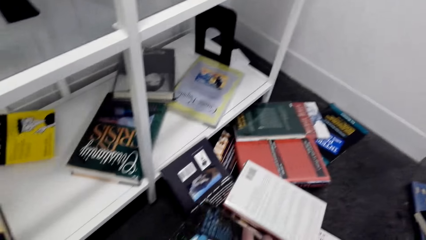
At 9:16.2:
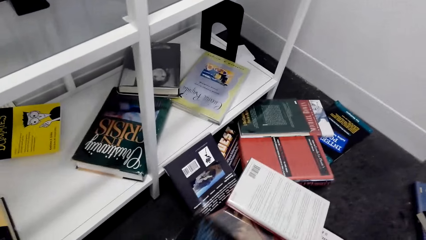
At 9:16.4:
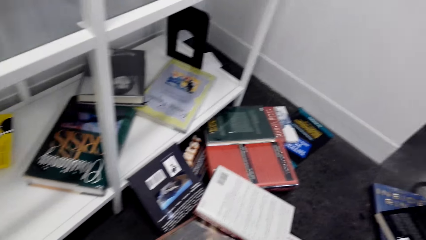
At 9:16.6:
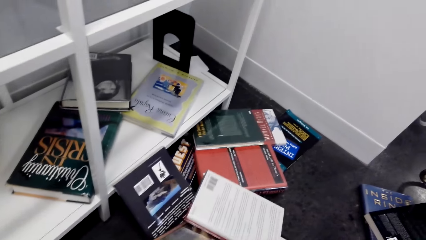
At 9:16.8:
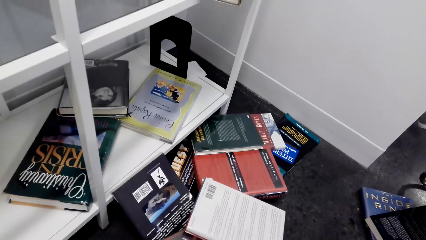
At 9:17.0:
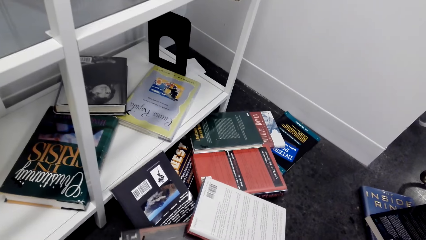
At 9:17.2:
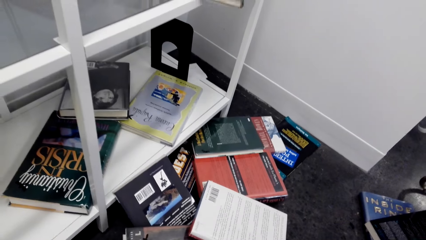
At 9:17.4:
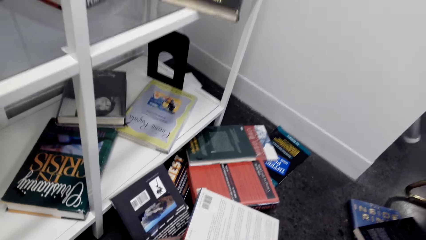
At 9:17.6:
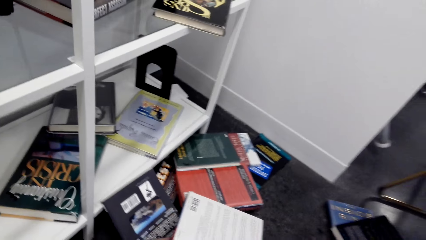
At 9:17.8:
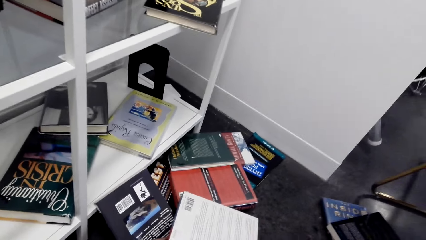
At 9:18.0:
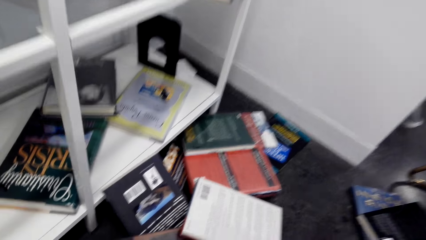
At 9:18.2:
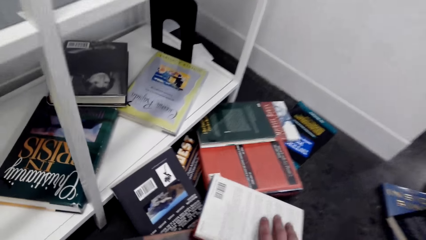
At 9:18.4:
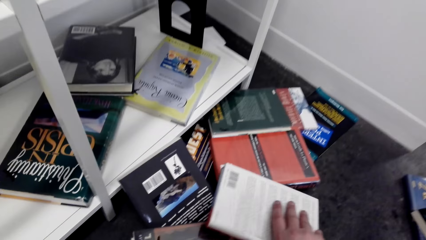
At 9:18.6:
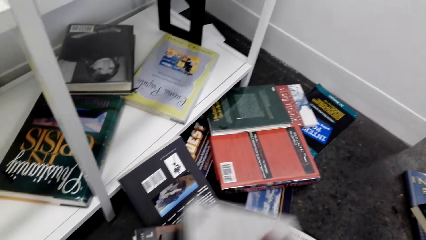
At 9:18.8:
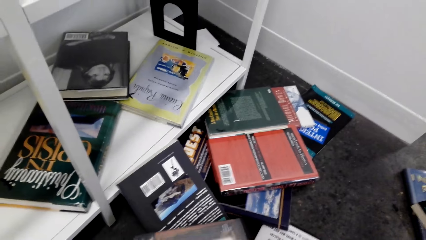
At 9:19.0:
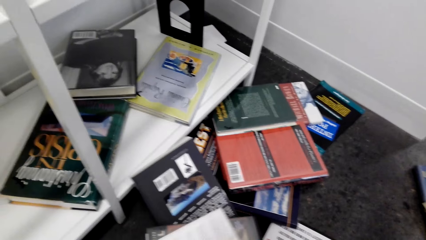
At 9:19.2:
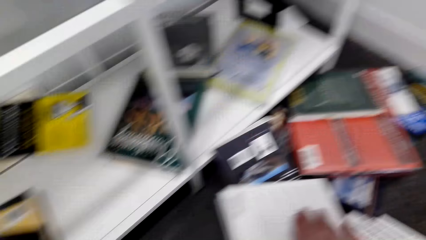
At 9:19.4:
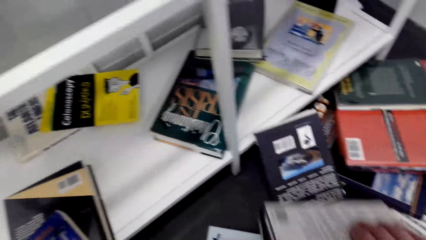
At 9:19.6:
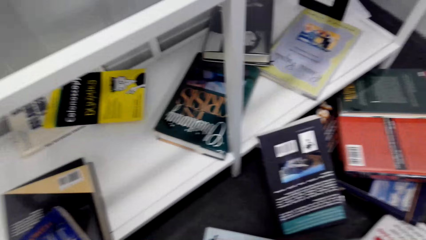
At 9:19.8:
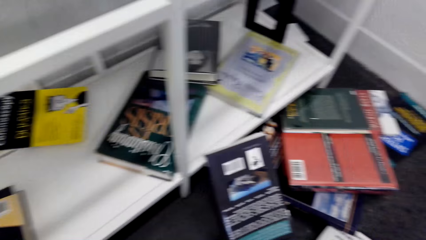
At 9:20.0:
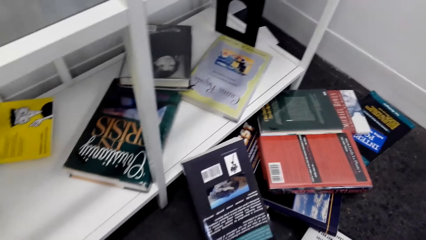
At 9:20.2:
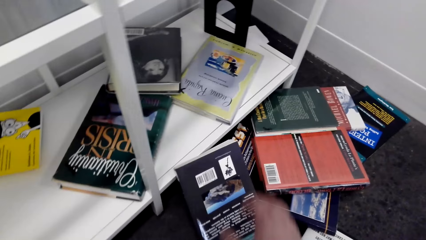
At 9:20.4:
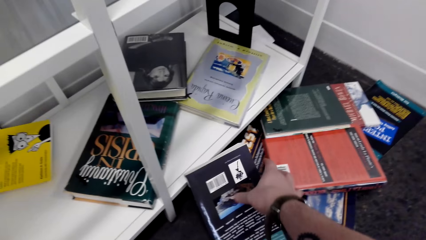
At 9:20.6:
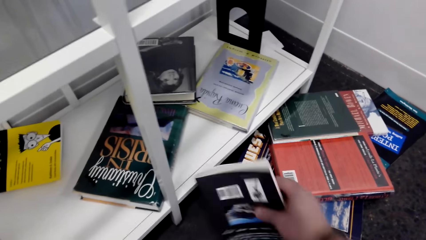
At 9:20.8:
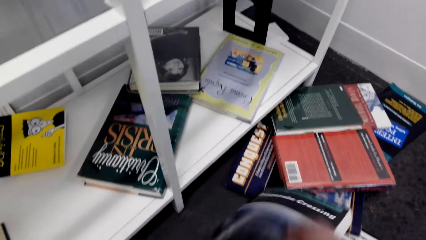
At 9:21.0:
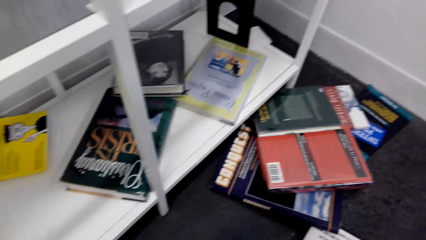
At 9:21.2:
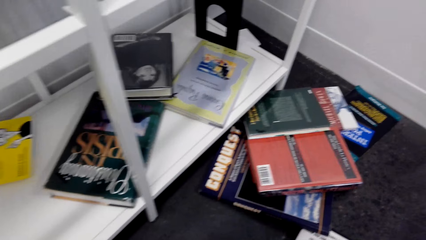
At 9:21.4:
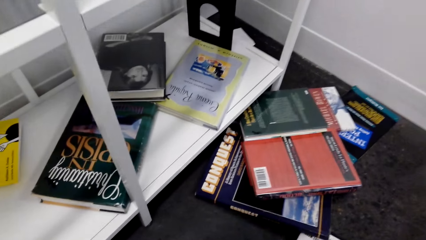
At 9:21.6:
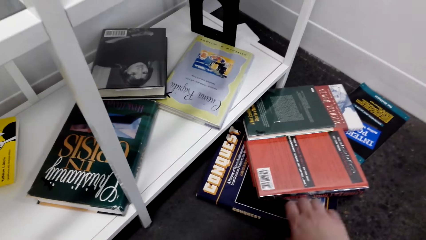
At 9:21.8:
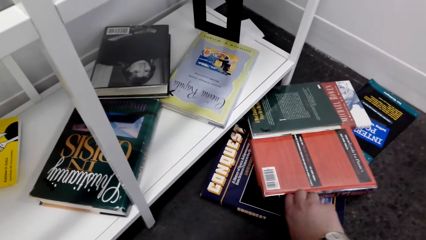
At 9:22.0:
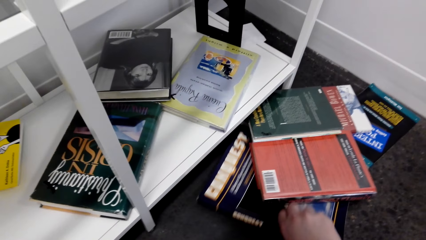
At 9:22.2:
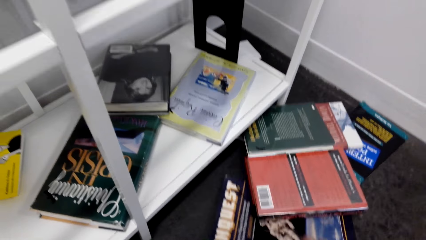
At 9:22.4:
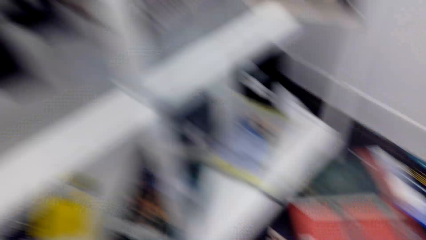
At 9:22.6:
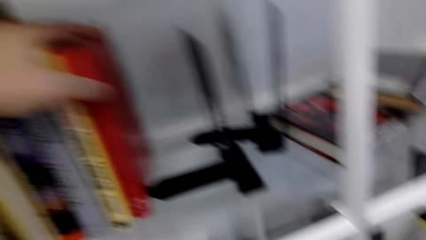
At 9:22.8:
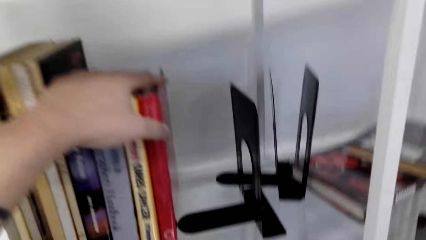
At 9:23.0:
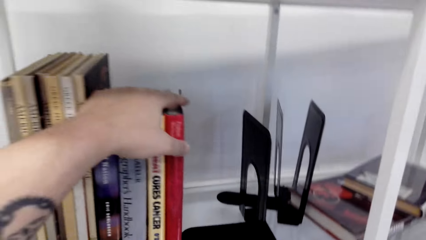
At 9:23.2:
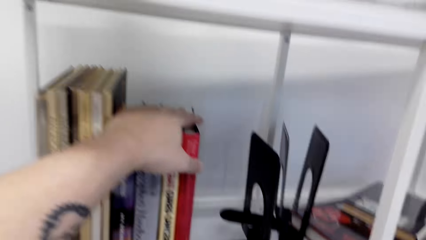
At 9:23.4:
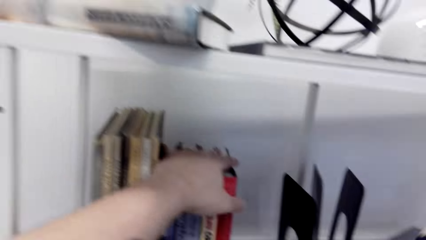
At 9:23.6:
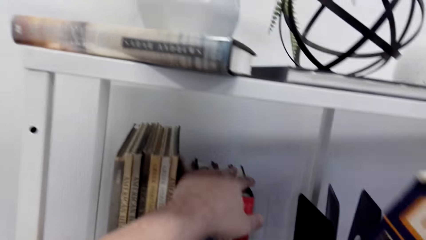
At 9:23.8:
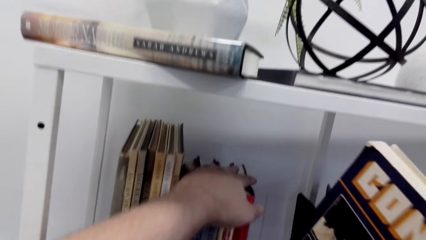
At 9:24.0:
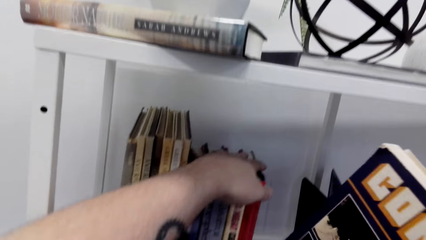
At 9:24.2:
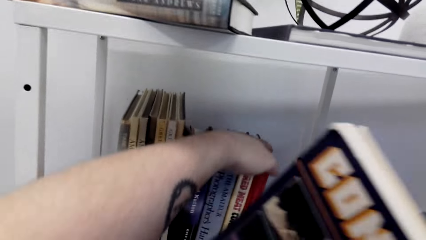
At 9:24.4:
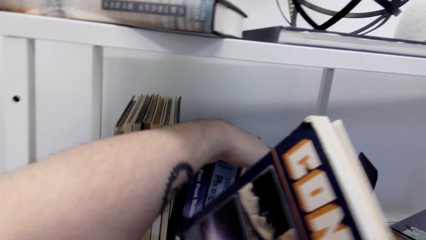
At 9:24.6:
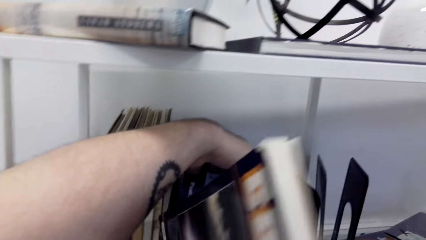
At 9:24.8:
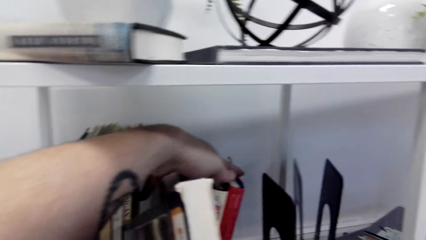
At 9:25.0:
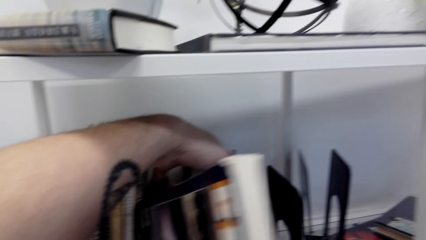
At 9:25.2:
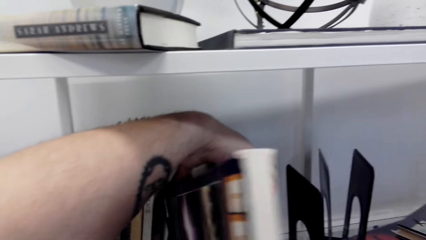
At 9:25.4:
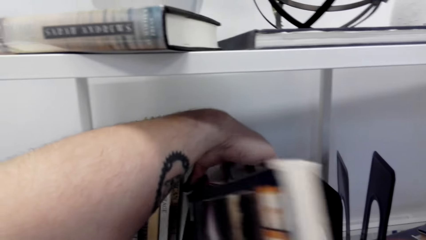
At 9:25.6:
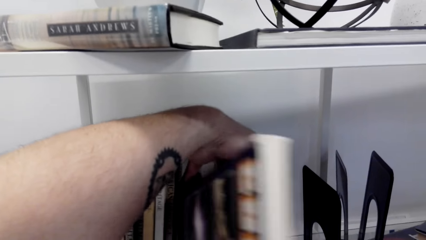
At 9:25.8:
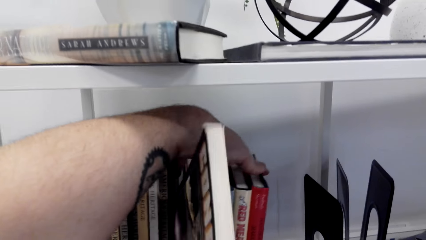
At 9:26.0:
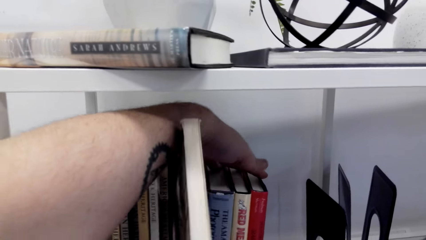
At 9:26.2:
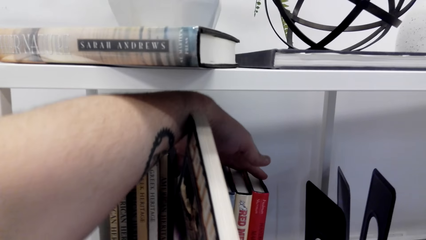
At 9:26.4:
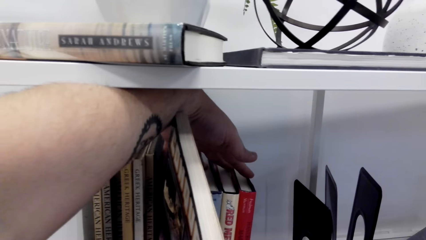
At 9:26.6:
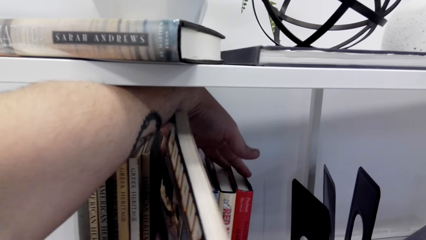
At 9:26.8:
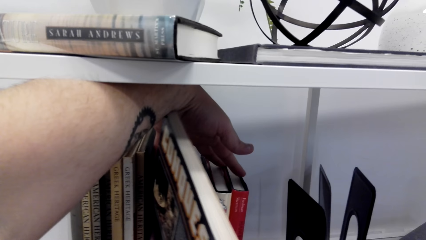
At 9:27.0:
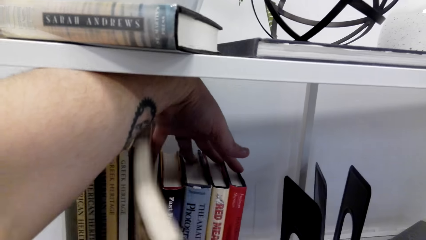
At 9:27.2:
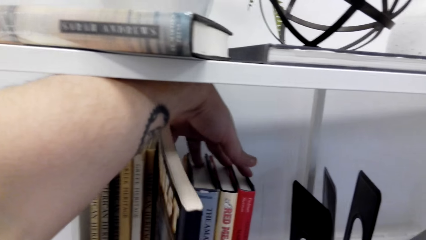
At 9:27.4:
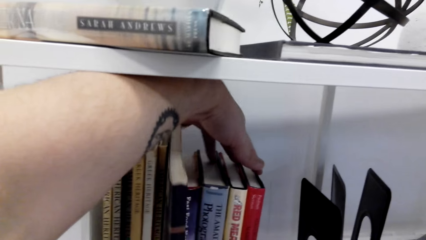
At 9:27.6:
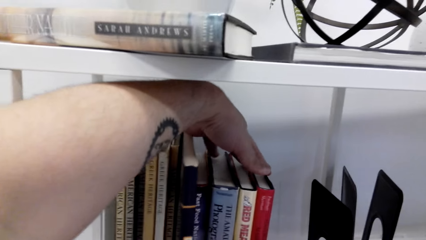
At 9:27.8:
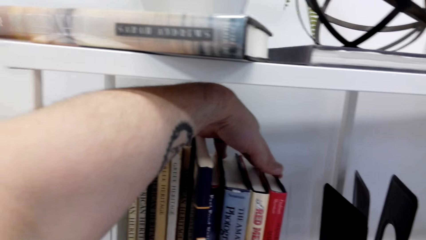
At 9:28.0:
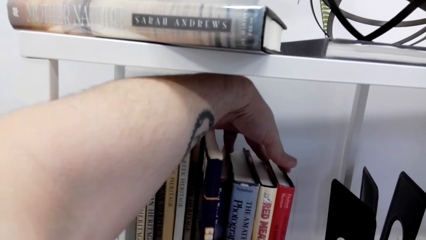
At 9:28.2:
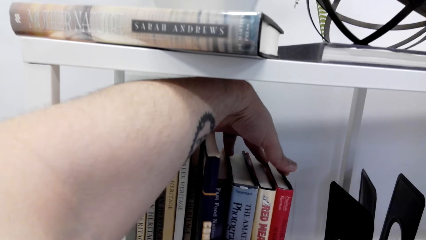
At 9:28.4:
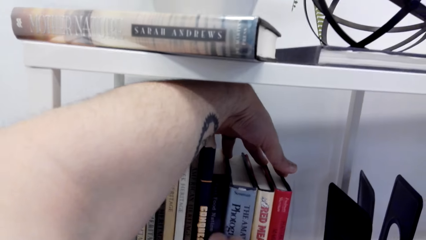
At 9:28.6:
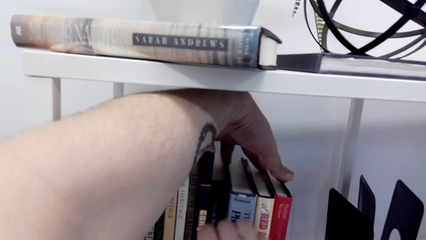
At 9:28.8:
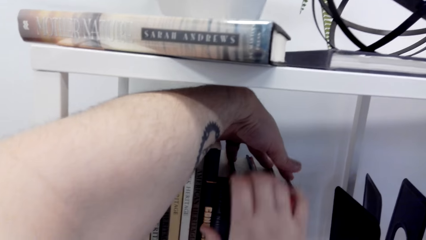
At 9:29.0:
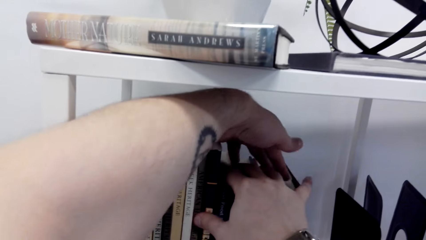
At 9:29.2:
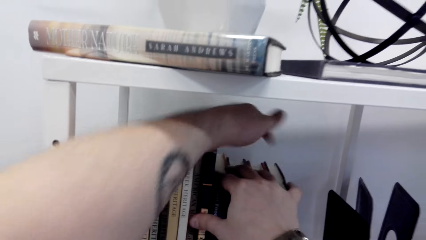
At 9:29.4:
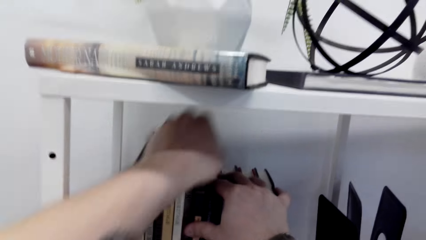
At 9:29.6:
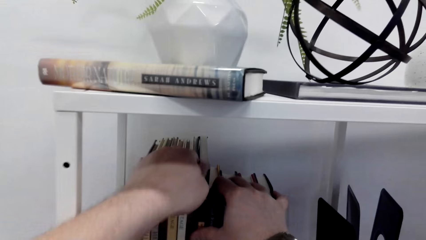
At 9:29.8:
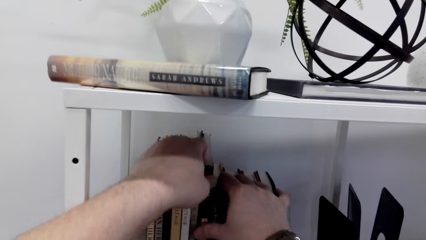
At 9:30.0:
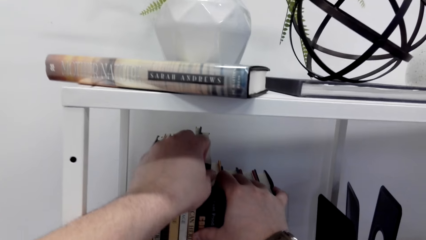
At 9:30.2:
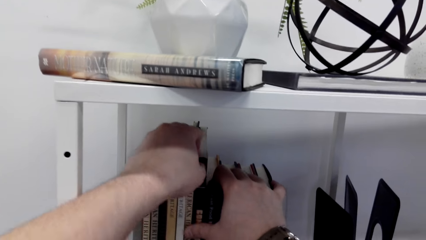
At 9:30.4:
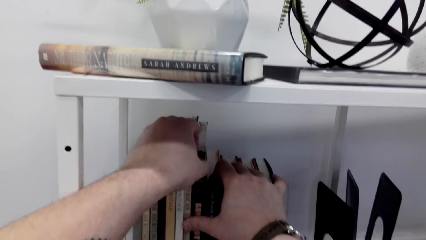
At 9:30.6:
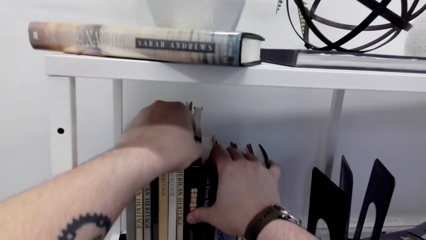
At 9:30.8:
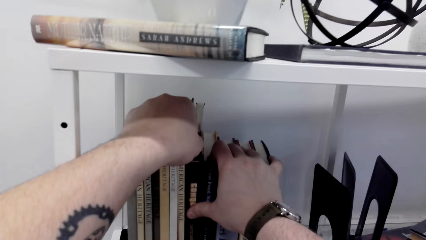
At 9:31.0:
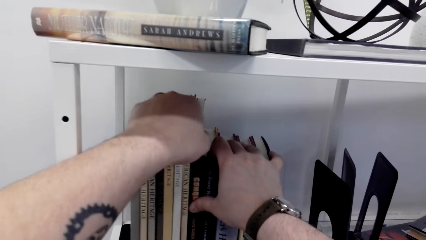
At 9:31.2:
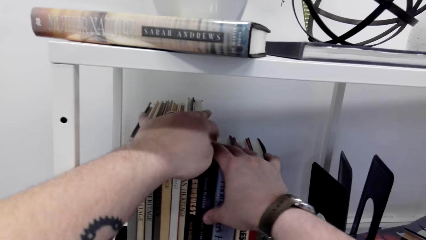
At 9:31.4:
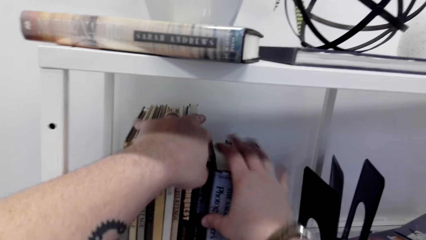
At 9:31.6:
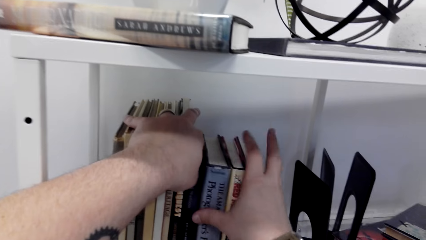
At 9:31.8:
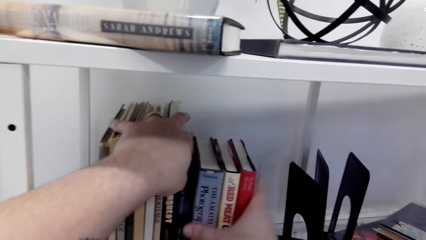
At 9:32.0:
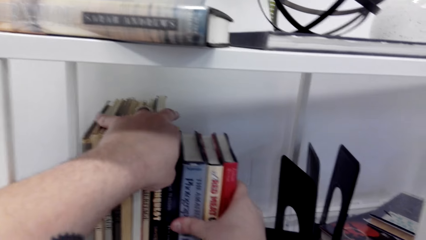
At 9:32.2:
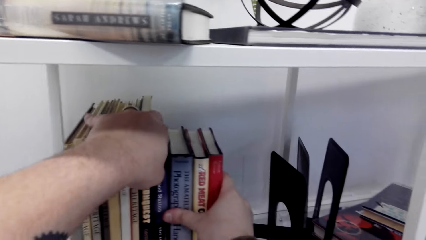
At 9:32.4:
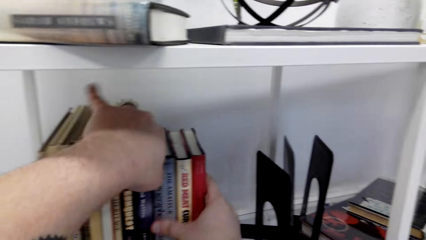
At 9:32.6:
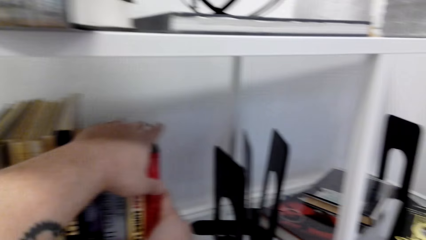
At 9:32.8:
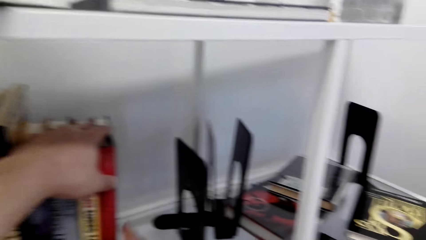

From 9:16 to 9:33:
The camera wearer picks a book from the floor. They arrange the book on the shelf. They put the book on the shelf.
